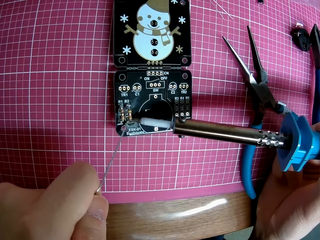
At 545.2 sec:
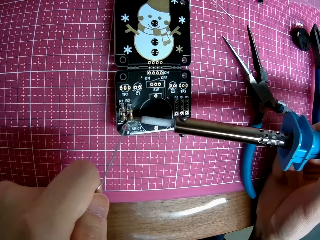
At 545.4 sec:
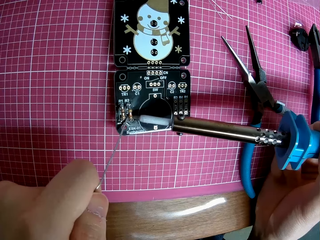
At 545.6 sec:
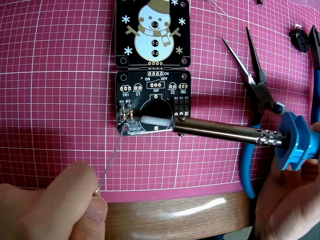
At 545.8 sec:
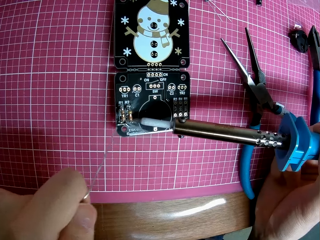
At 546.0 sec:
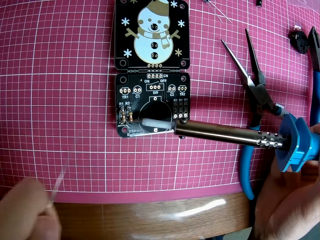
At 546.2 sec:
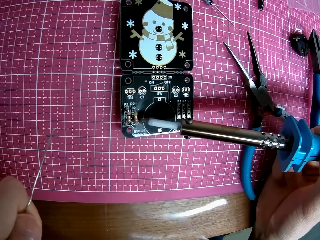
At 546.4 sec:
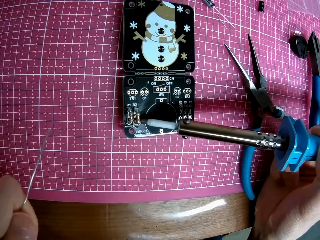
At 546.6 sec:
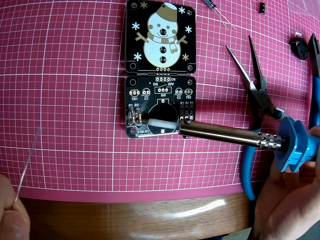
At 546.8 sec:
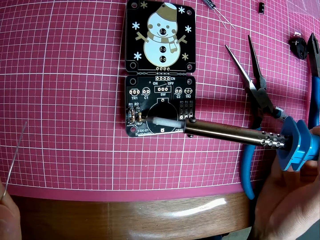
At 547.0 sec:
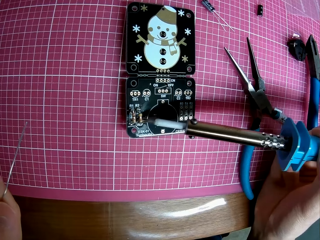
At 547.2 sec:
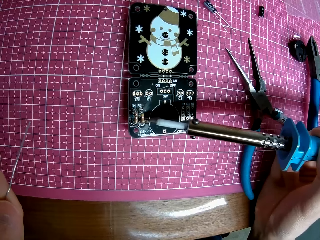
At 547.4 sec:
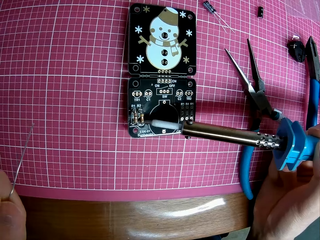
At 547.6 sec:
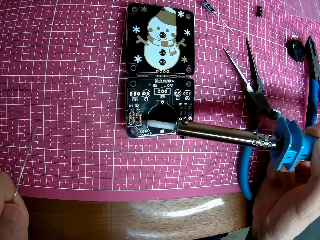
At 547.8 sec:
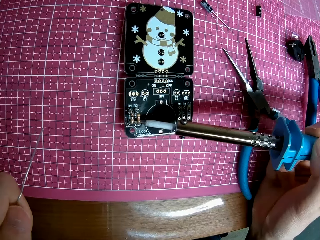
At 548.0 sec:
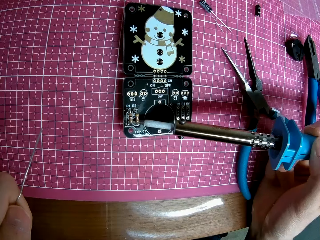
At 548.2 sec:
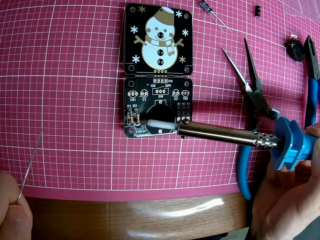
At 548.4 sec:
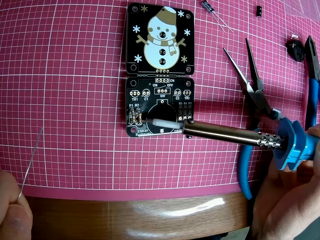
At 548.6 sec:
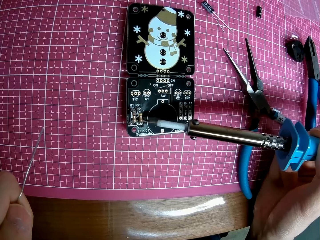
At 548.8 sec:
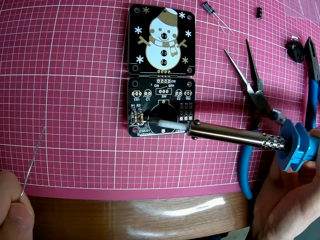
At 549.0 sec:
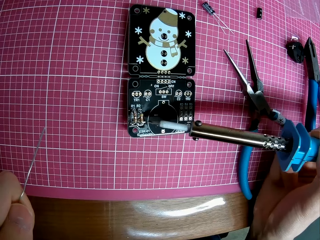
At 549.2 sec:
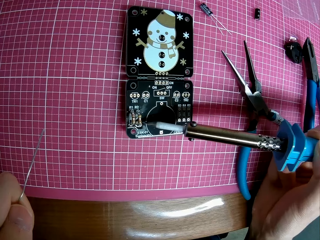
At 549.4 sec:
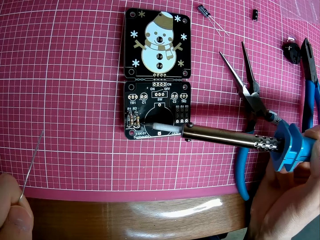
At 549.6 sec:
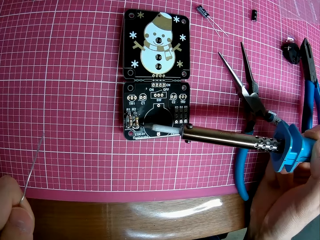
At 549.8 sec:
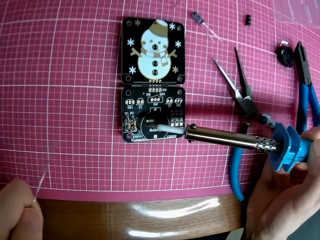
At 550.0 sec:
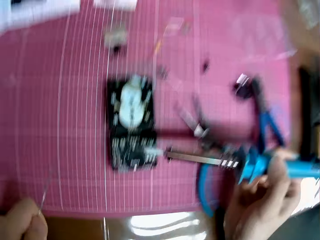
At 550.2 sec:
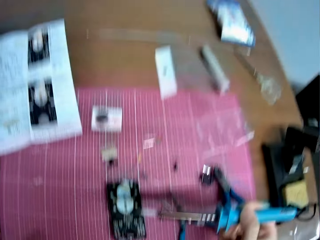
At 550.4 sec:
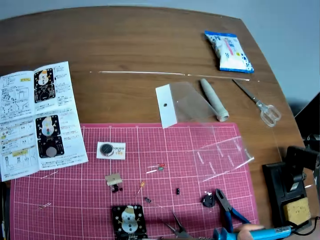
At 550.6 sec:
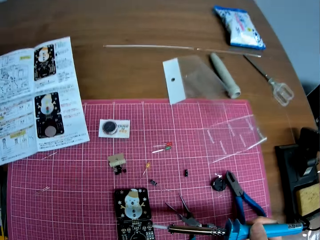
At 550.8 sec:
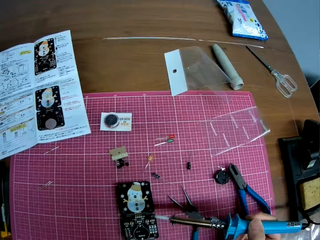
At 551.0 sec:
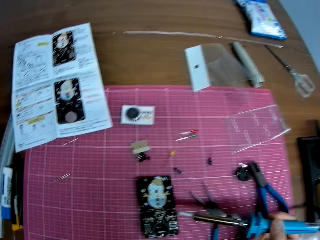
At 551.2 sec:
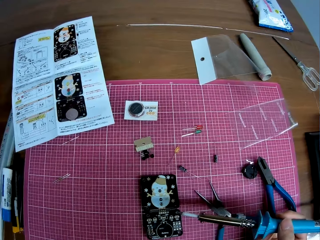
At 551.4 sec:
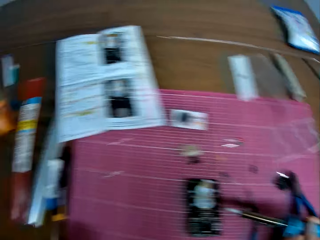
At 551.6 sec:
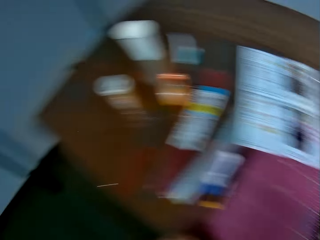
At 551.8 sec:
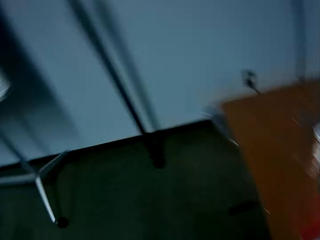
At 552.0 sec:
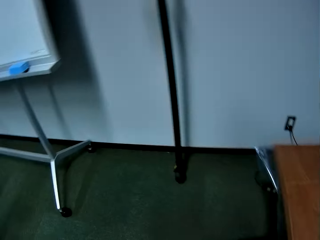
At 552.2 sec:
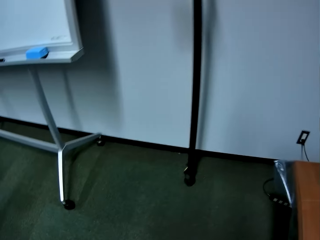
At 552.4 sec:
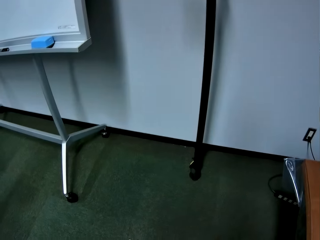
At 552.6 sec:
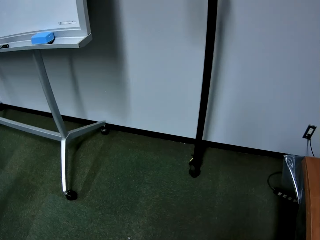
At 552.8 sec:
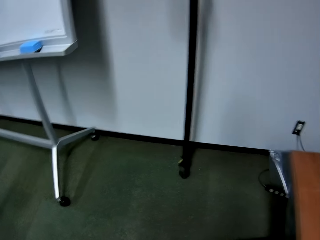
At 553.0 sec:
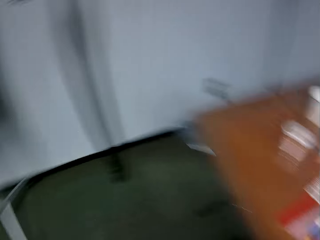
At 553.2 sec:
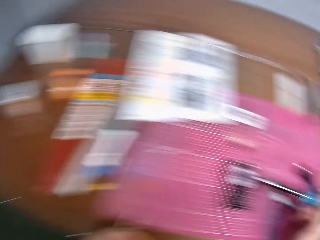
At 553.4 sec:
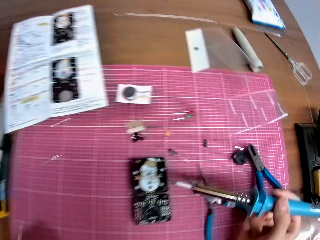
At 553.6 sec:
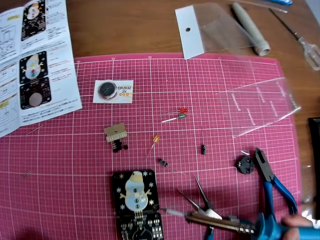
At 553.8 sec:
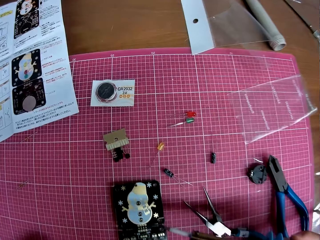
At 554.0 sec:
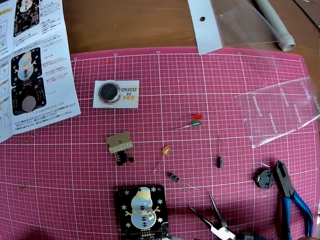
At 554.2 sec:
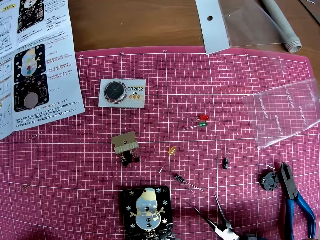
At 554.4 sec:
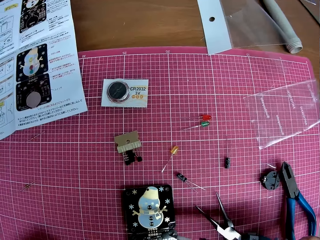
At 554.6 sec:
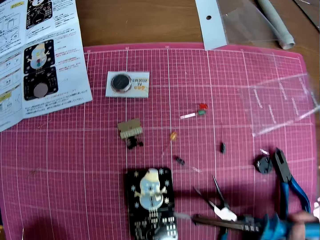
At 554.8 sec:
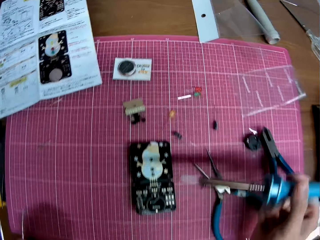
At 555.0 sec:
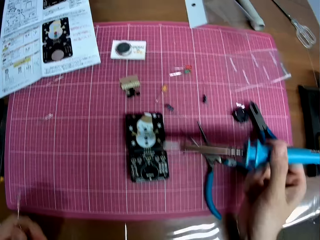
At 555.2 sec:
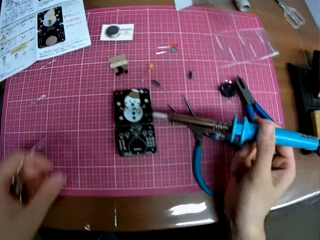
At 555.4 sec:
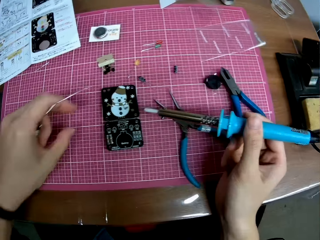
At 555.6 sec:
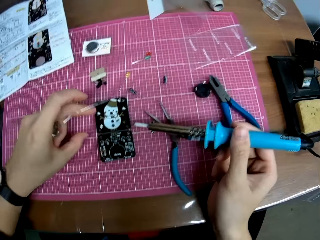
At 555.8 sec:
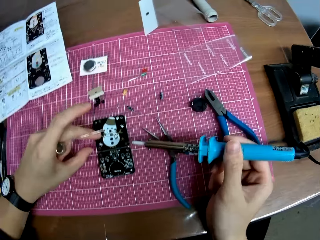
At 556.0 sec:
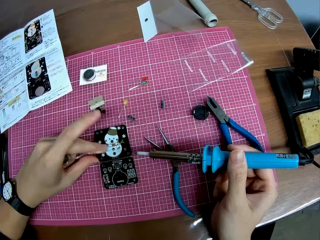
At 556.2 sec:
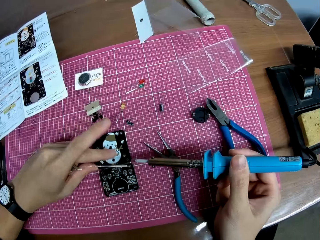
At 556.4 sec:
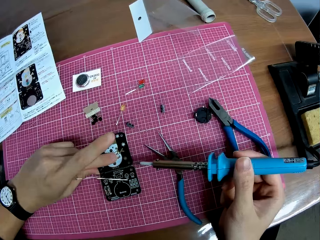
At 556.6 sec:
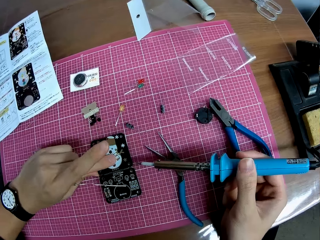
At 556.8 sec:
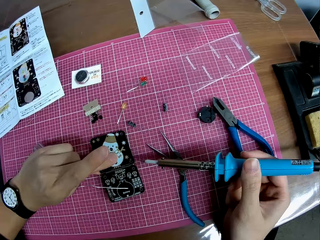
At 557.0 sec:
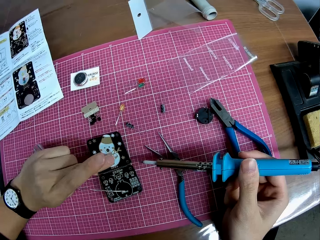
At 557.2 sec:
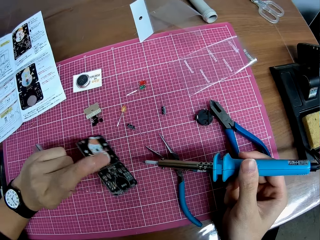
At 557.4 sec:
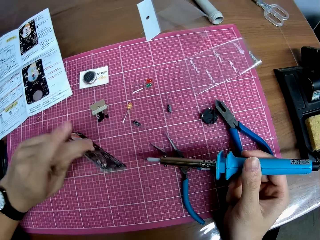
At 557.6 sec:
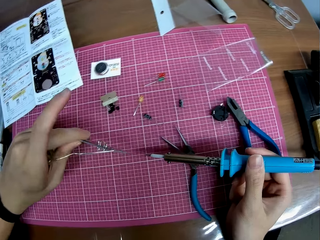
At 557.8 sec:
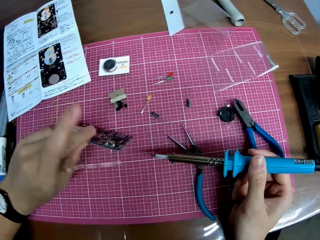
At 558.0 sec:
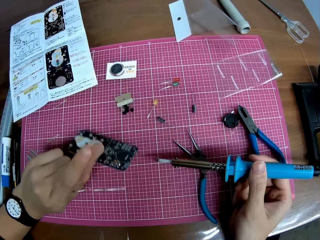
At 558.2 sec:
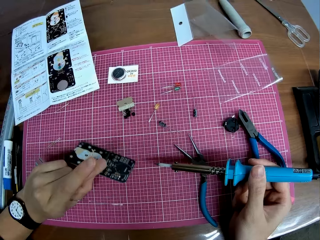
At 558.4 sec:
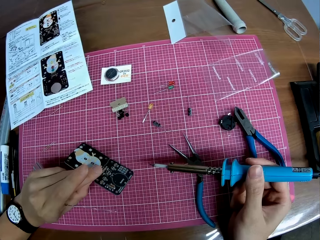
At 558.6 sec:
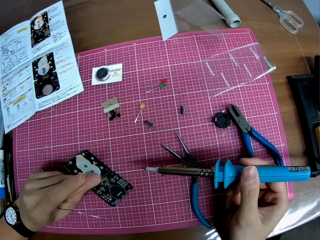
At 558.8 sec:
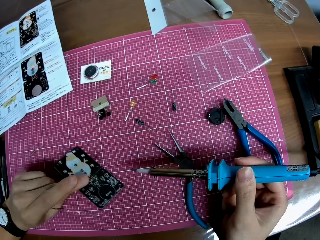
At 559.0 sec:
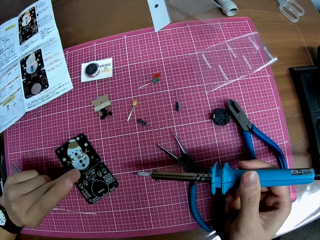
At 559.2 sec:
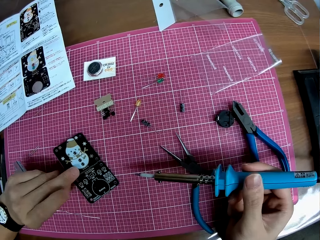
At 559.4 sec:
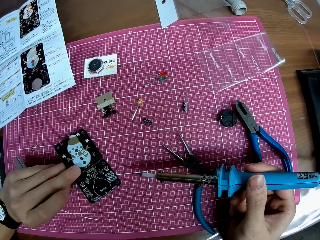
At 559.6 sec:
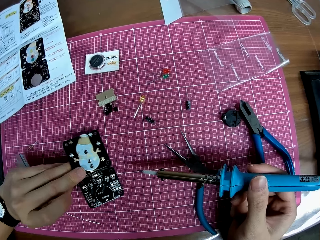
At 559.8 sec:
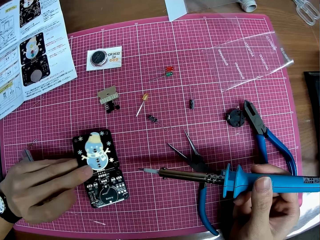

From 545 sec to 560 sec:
The camera wearer looks at the manual paper. He moves the panel on the table with his left hand.

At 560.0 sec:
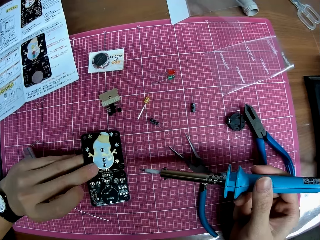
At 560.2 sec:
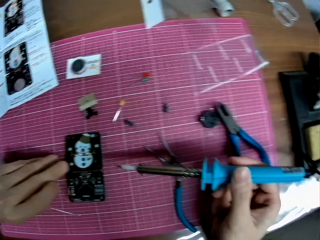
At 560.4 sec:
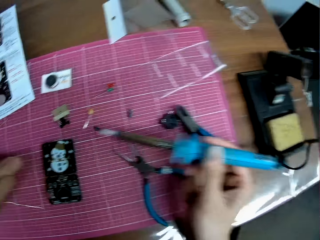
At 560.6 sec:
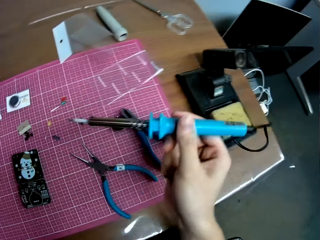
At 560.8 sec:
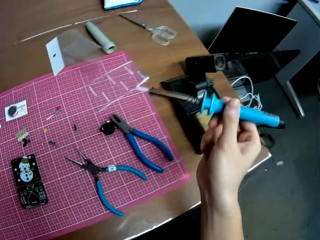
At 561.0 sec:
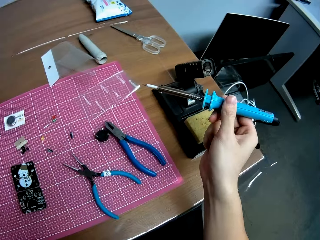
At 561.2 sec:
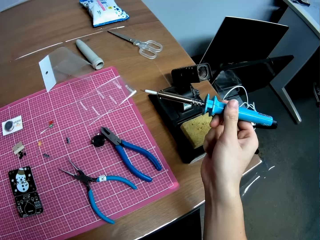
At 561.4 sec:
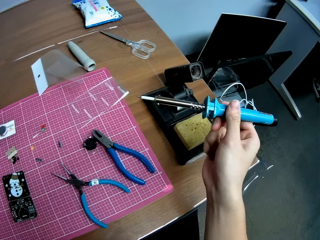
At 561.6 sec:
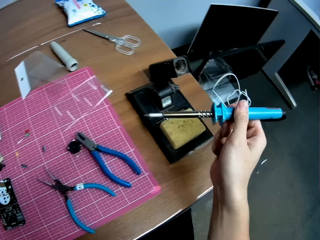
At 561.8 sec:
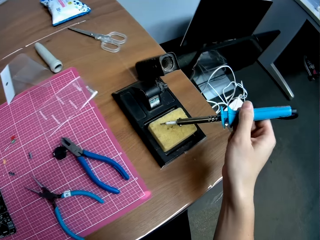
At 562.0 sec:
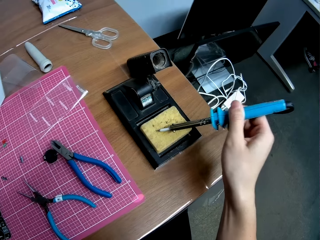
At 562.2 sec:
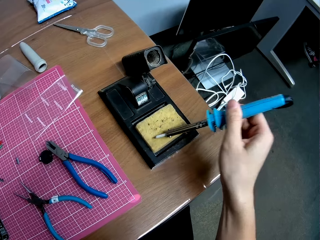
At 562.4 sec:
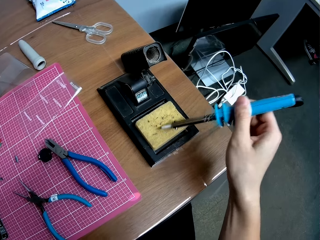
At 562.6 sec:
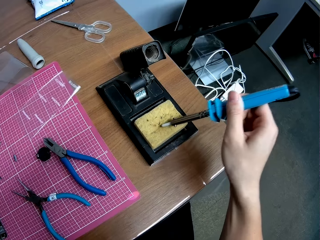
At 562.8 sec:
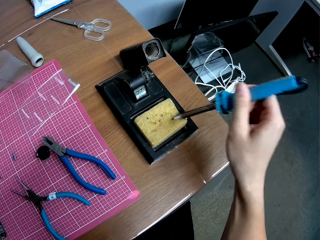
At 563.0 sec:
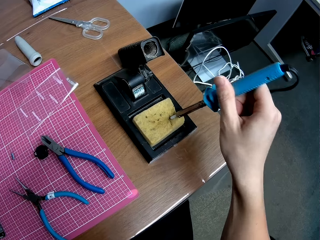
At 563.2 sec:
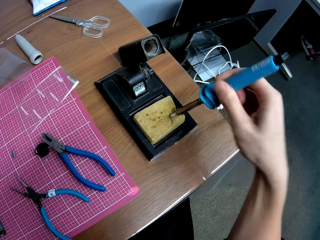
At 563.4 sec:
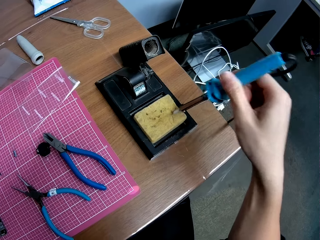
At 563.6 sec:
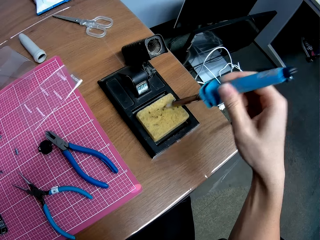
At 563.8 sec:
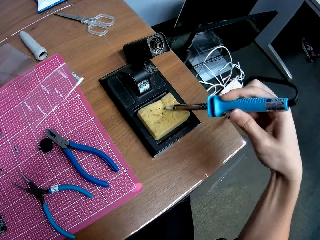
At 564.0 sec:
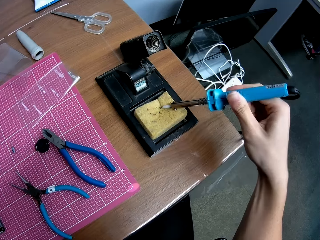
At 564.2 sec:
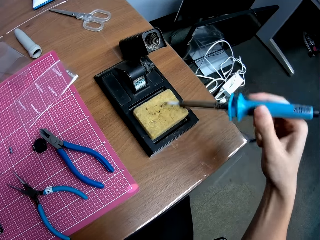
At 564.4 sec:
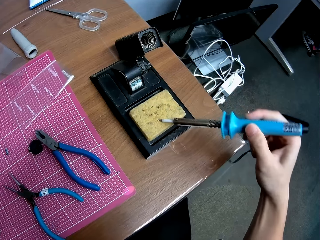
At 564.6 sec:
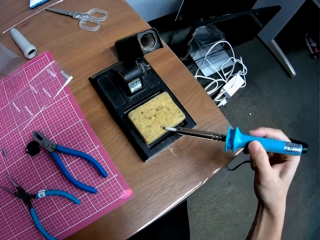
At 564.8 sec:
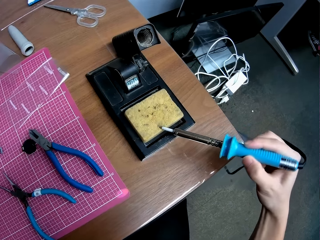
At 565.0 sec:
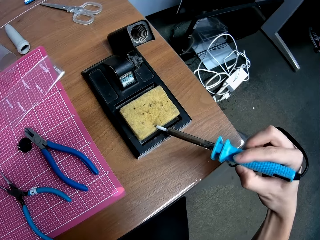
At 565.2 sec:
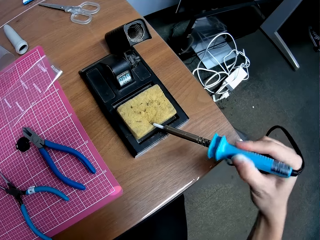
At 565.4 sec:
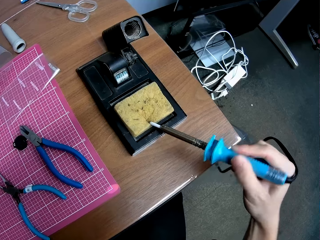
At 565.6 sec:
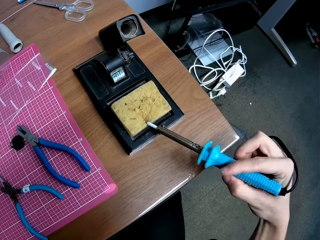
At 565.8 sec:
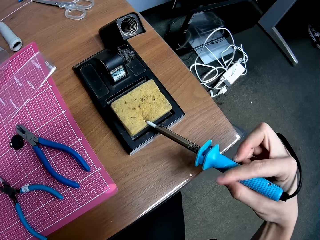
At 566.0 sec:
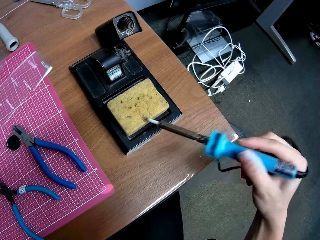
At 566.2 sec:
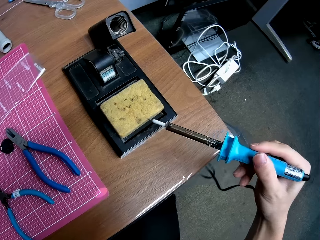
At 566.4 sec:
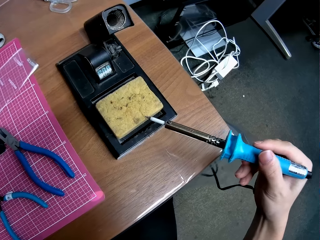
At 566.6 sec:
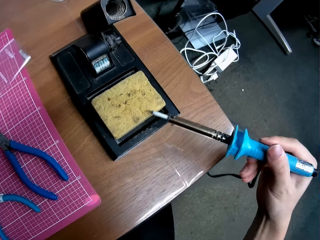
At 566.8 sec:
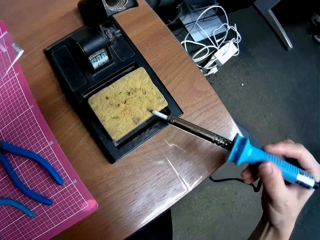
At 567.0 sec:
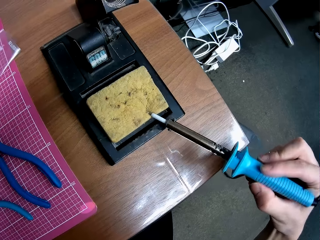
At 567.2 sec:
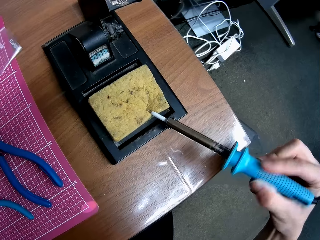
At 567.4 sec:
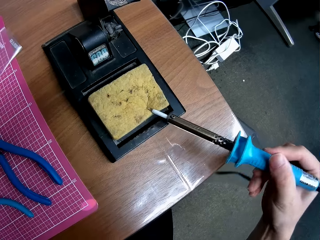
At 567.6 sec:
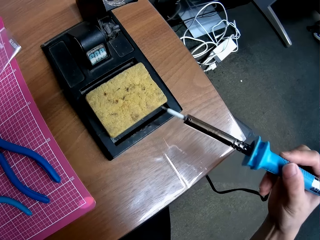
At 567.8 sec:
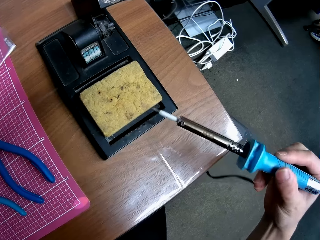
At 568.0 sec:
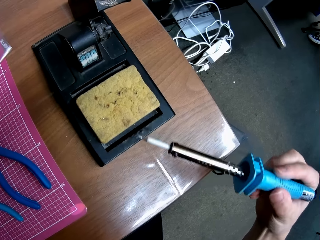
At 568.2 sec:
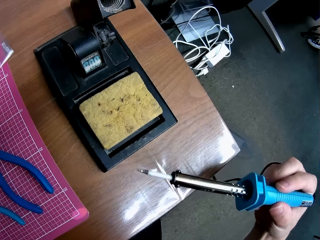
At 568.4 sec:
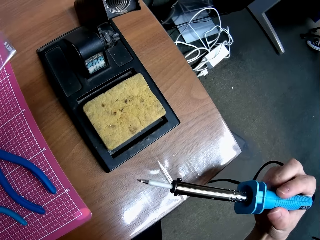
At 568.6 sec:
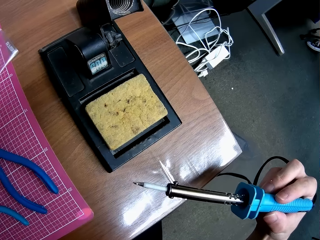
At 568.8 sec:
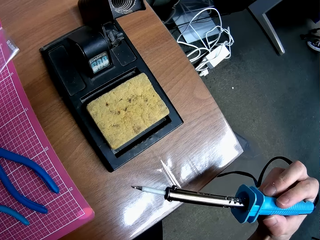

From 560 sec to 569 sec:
The camera wearer cleans the tip of the soldering iron on the cleaner of the stand.
